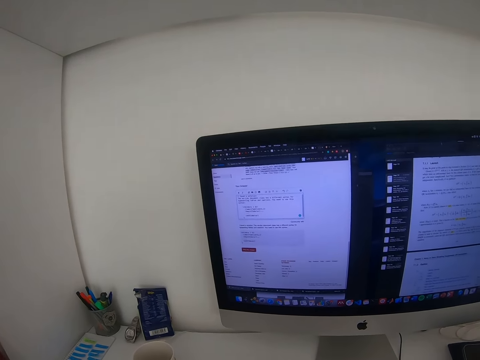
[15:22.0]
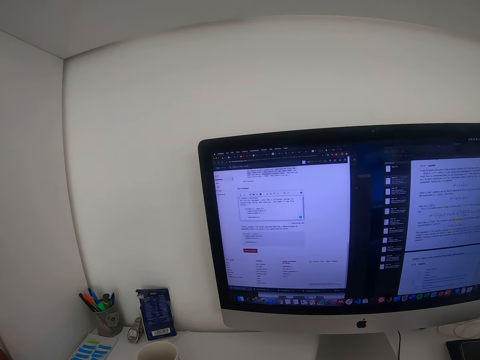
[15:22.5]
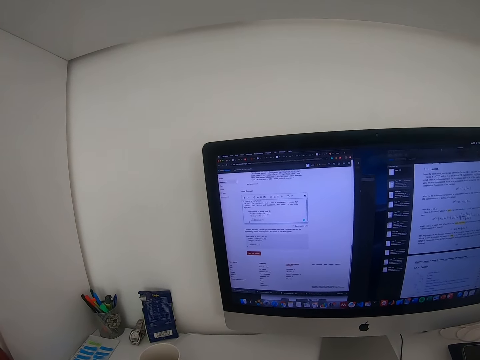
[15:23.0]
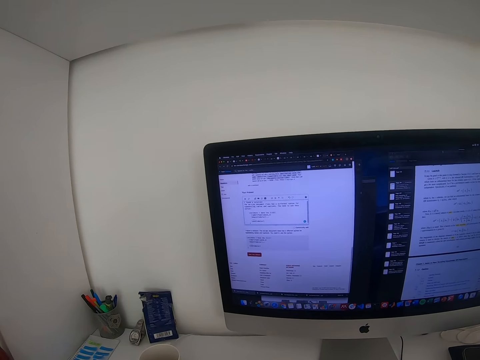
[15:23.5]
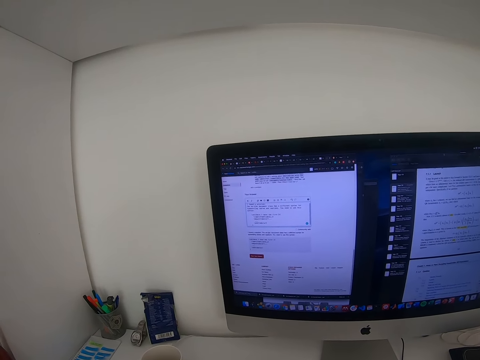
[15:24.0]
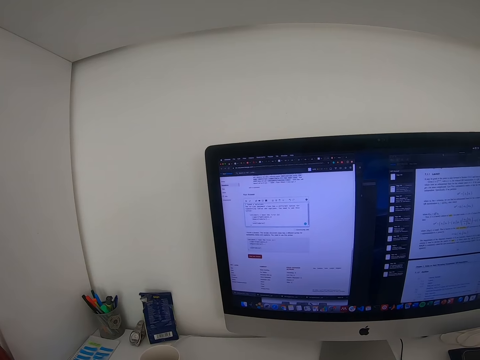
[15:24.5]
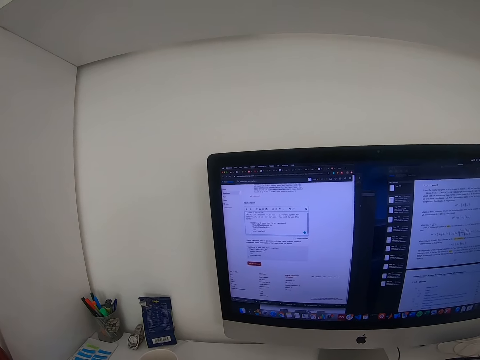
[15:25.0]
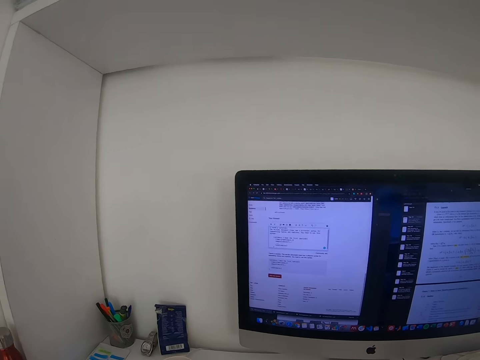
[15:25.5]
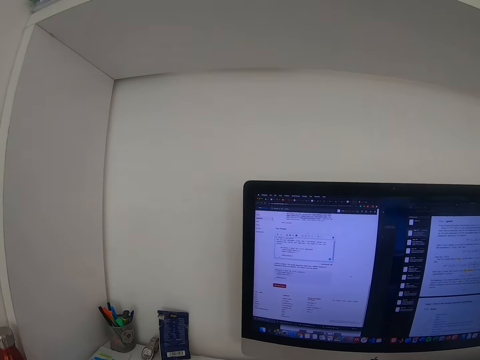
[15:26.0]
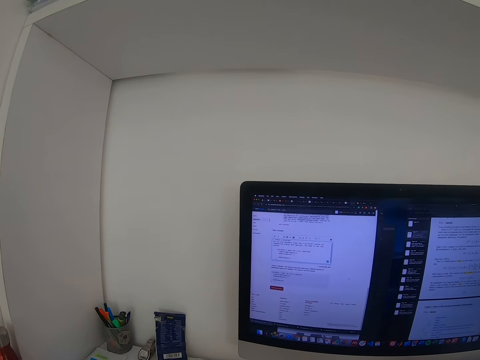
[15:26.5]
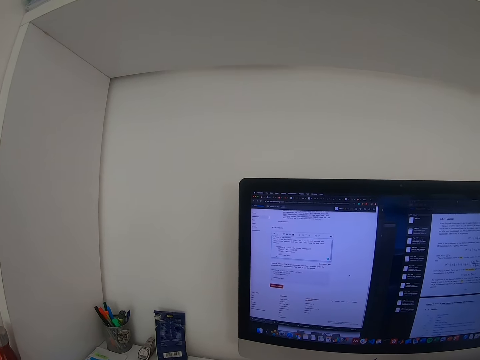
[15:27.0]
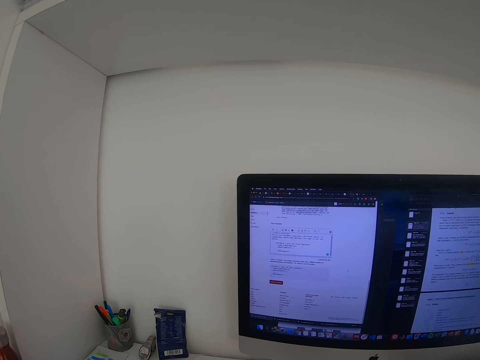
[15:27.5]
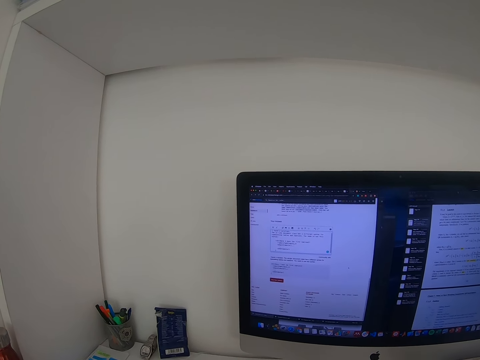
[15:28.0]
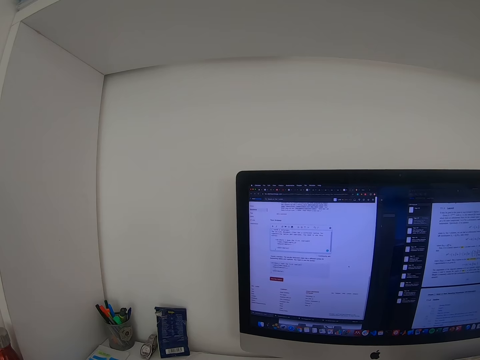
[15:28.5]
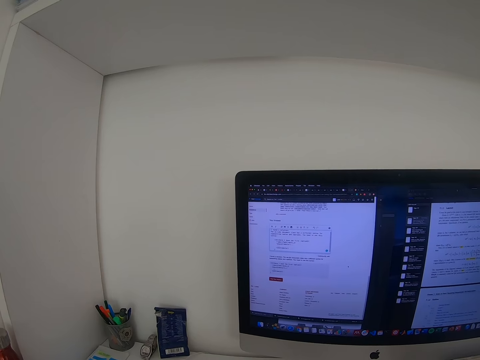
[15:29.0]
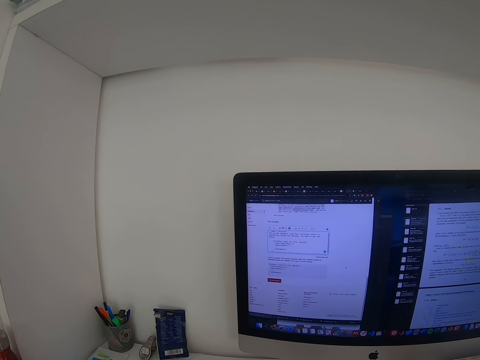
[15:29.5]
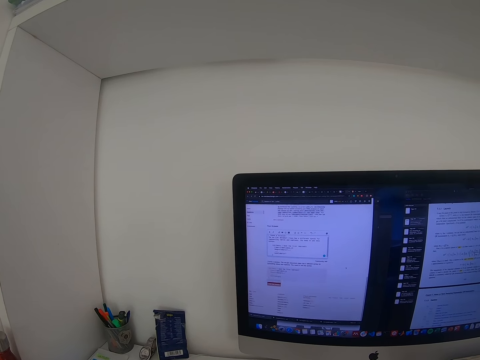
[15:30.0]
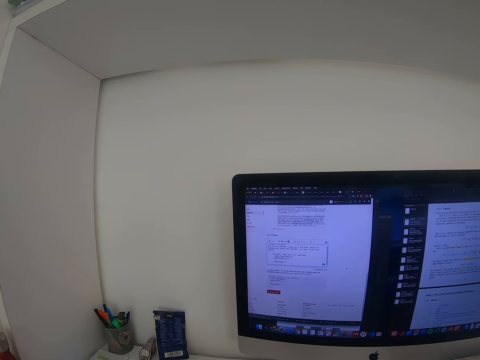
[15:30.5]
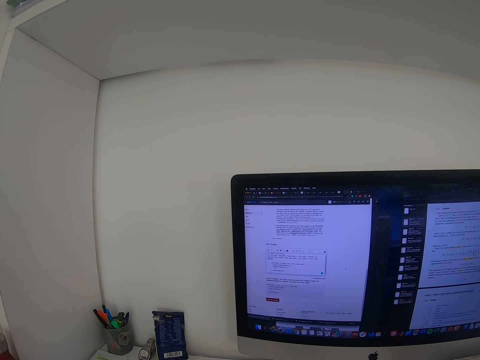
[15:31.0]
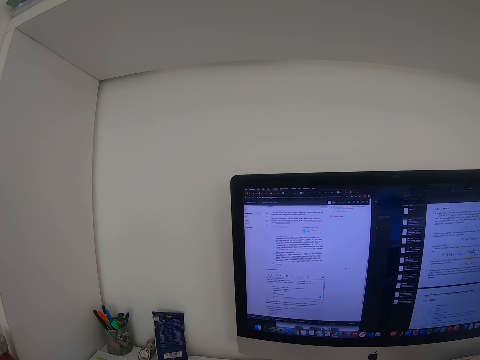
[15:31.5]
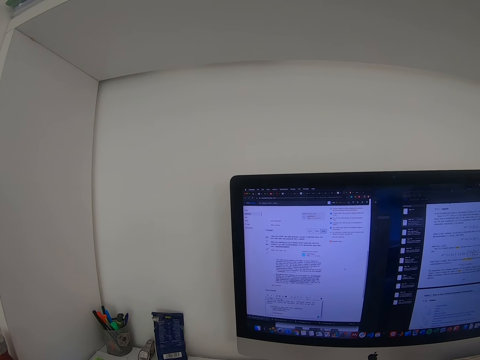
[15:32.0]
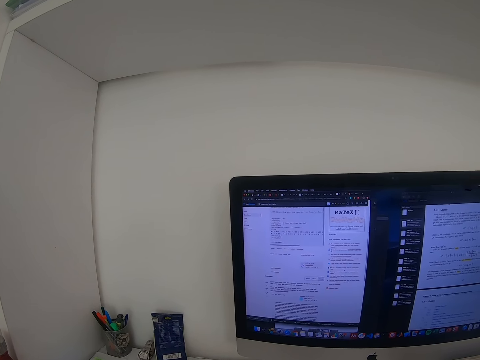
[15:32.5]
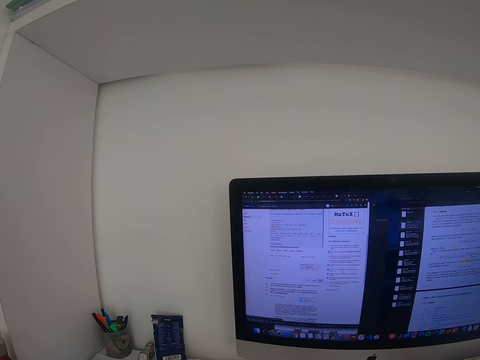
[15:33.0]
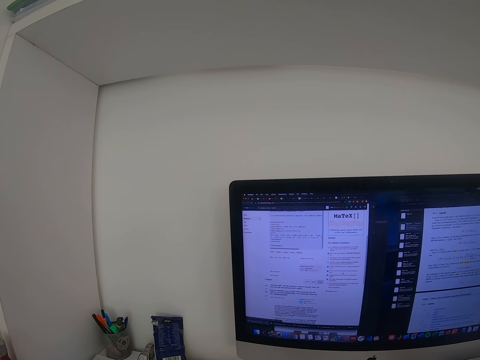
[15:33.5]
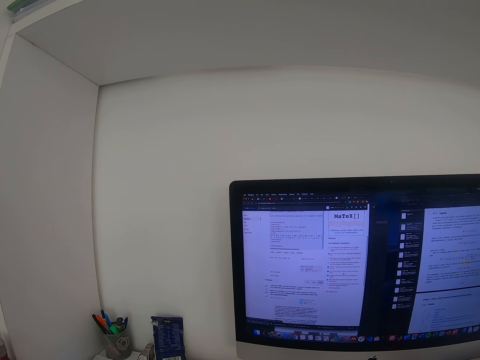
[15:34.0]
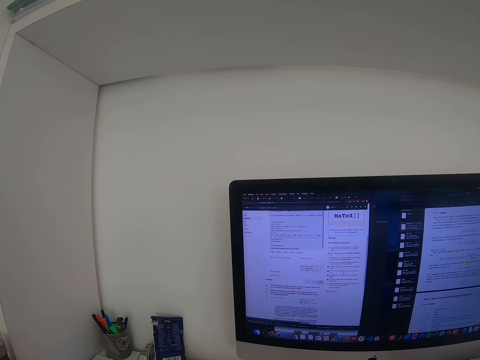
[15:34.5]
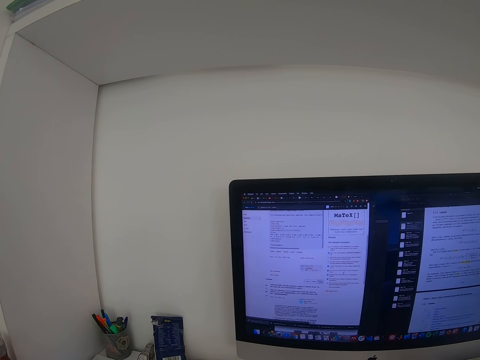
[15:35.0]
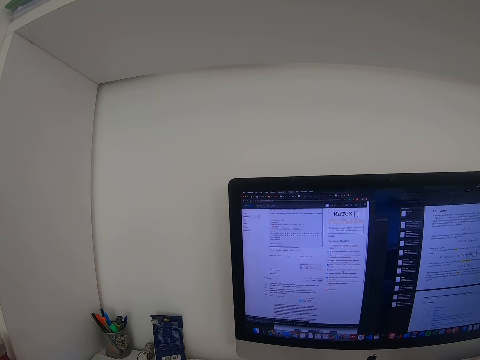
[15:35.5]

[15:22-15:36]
The camera wearer scrolls his browser.

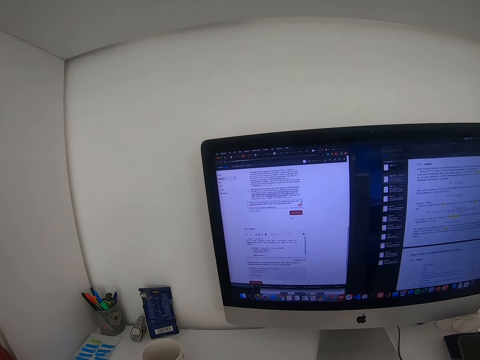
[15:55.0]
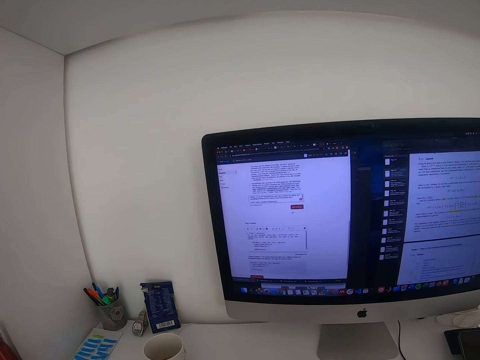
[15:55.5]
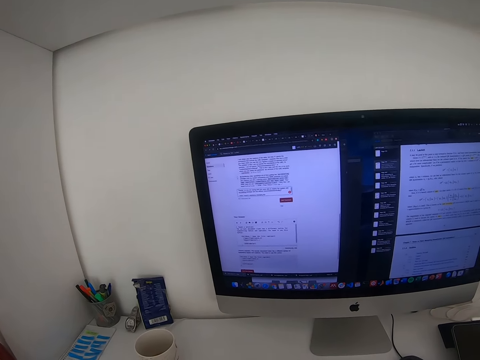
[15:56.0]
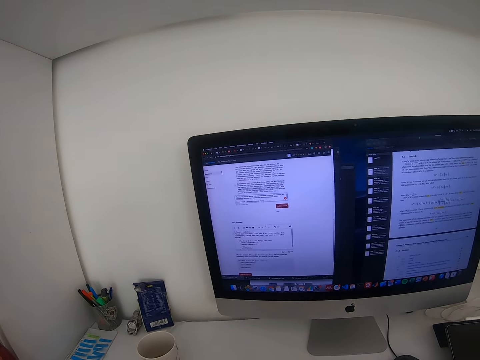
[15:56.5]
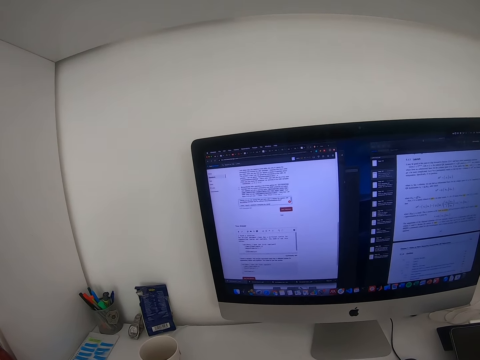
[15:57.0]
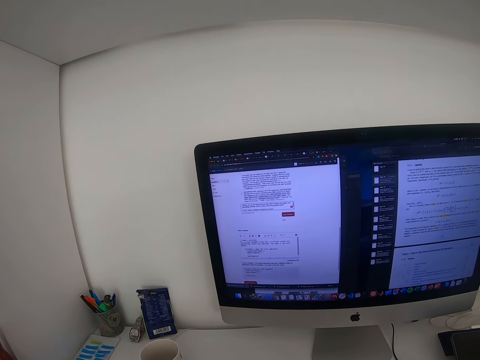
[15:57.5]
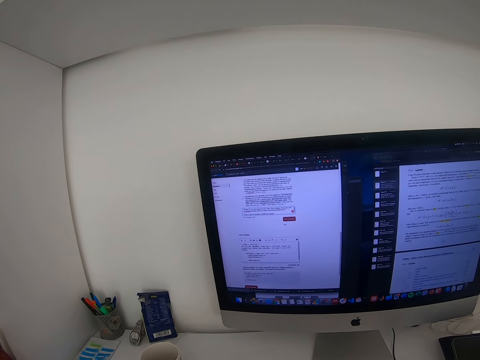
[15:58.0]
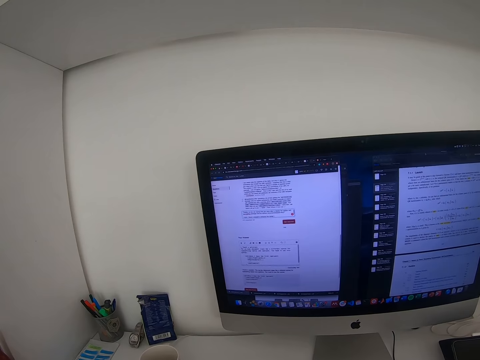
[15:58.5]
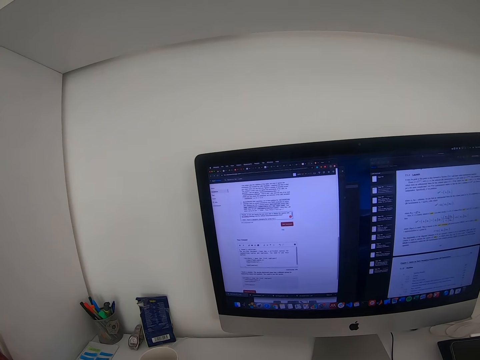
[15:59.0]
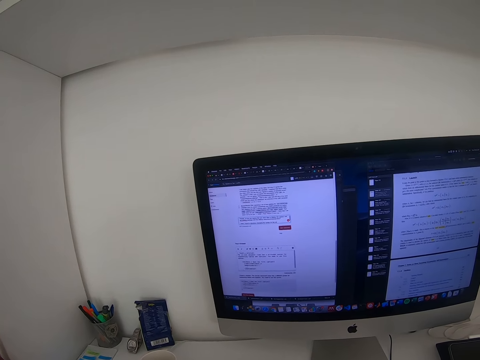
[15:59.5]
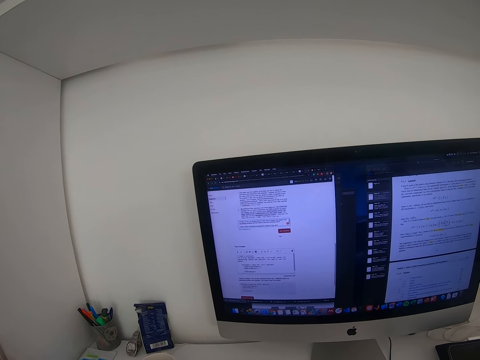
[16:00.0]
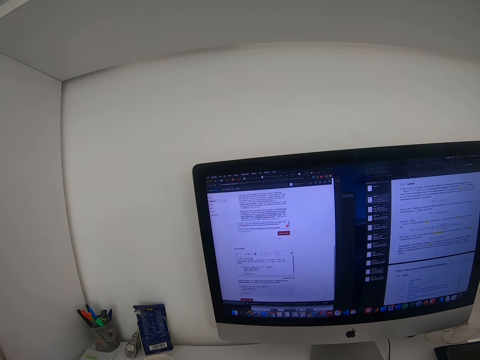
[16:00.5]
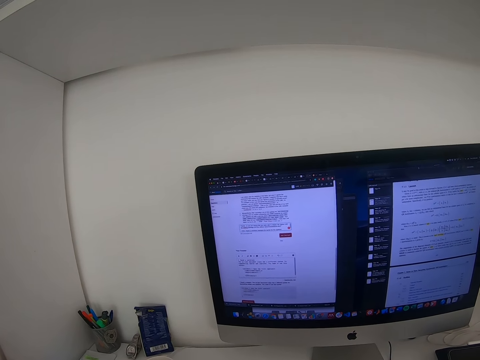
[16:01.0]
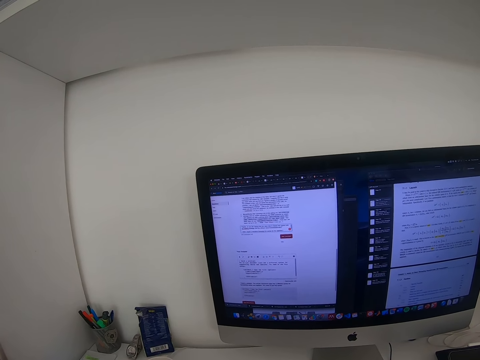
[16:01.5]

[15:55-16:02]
The camera wearer types something on his laptop.
